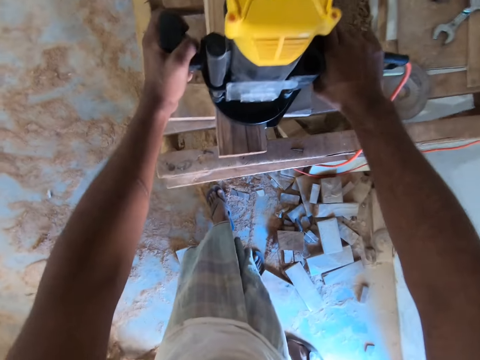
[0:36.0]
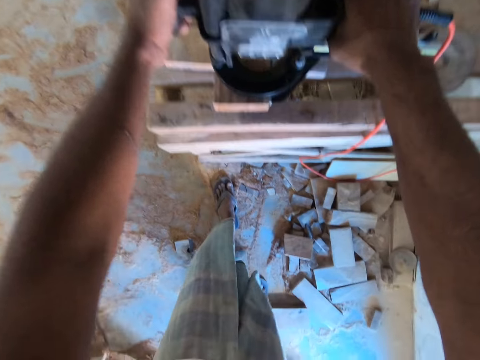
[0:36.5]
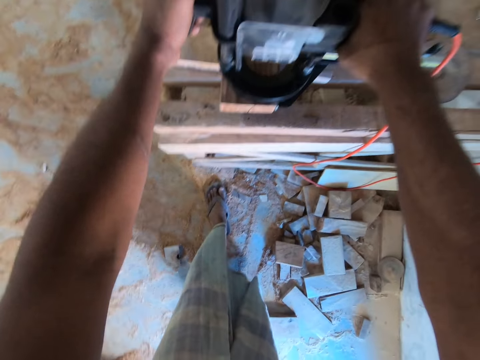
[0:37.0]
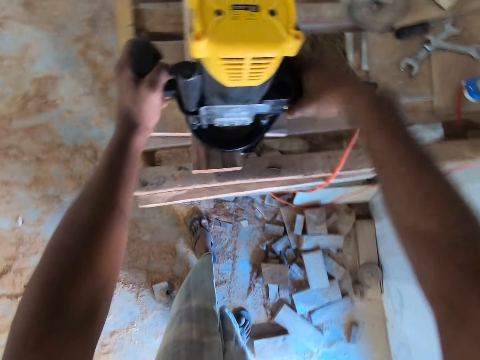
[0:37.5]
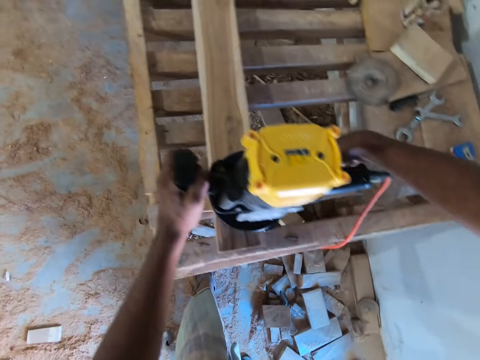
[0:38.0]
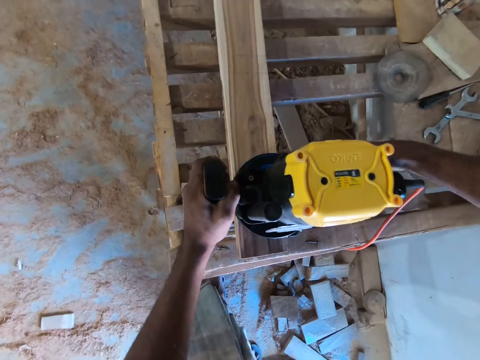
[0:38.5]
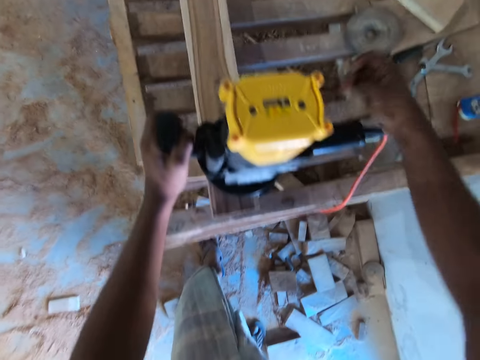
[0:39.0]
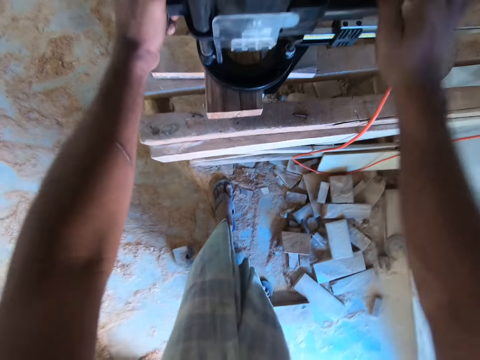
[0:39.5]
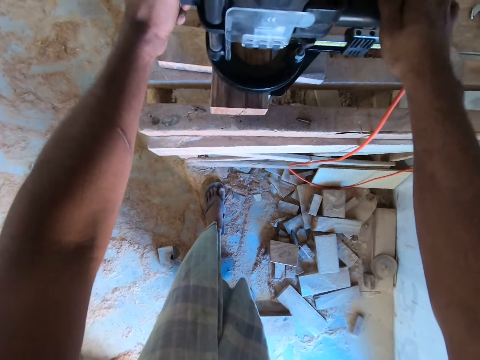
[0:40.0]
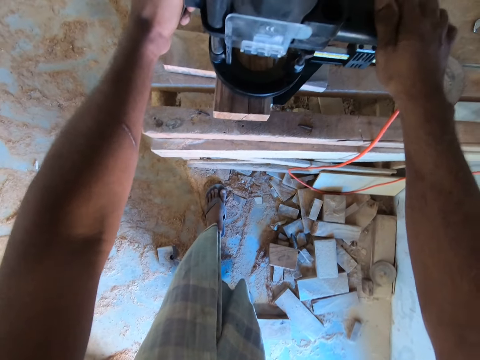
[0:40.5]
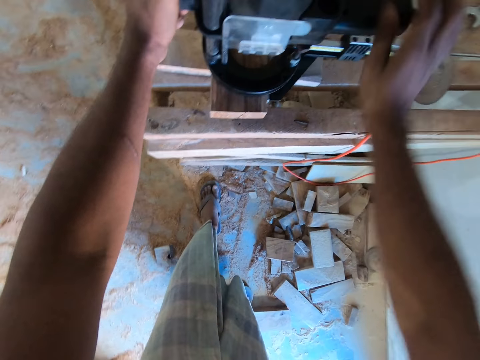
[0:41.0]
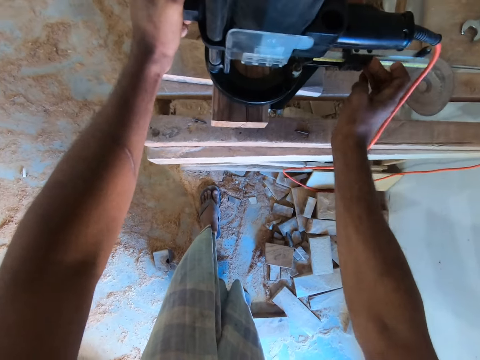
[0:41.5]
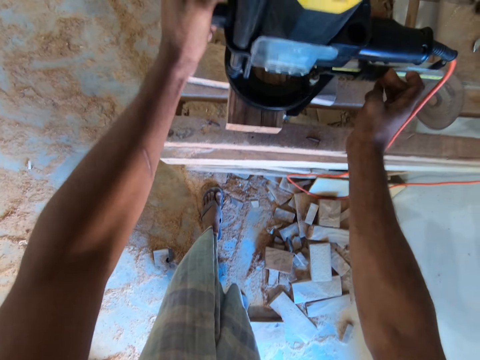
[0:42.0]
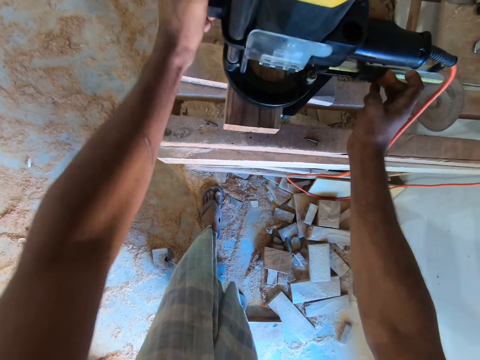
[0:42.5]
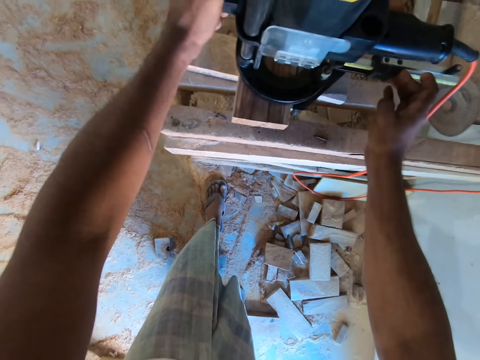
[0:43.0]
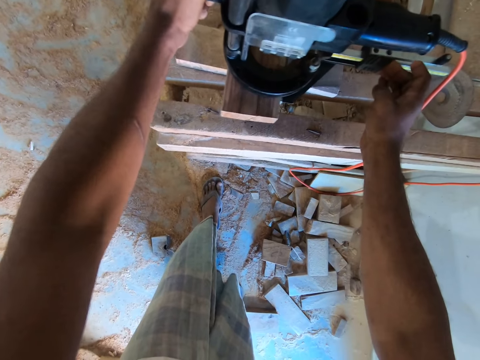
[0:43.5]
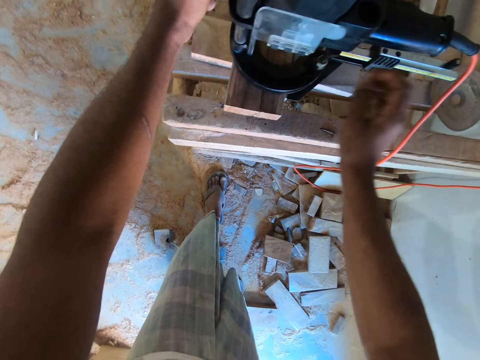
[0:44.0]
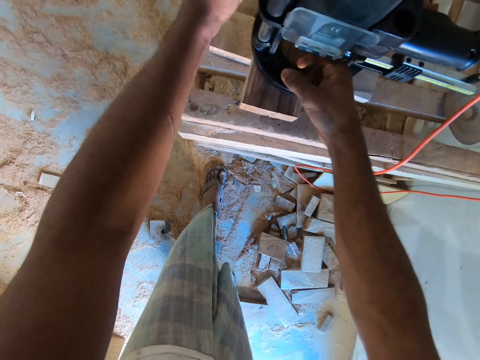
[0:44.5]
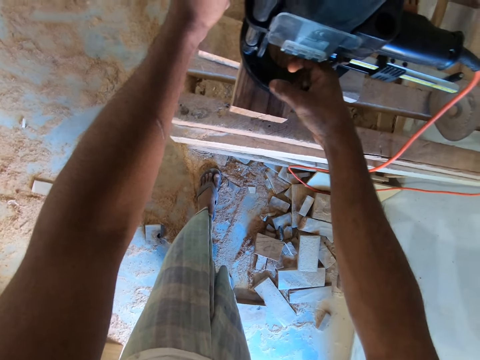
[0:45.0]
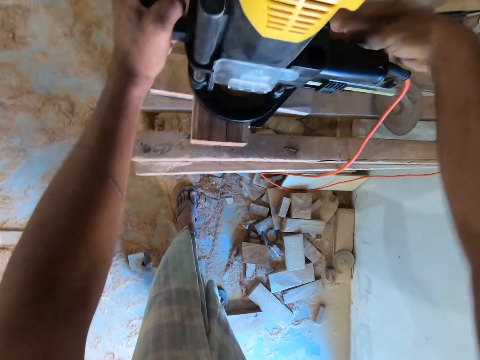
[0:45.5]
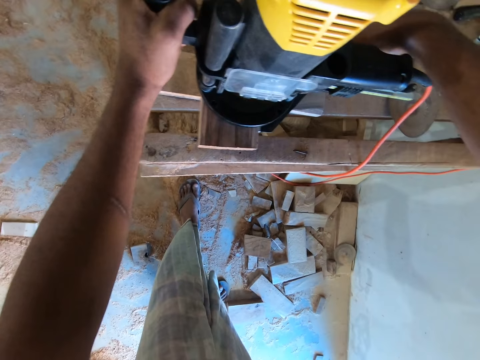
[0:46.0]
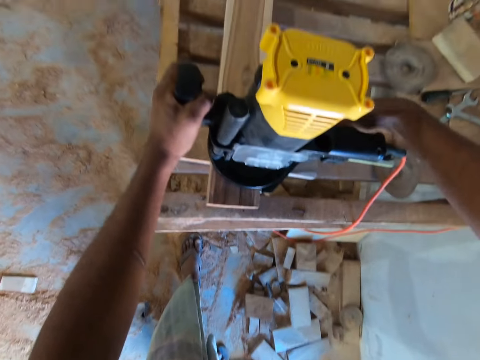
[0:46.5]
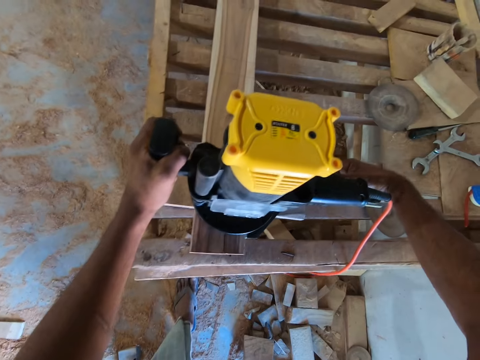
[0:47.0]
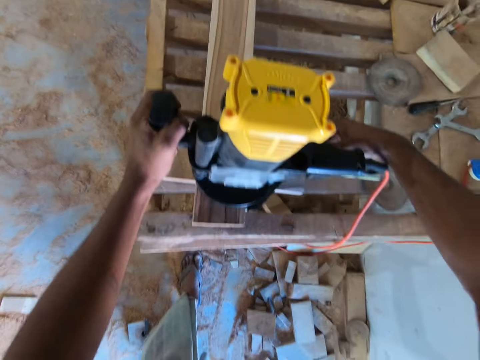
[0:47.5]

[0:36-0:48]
The camera wearer is cleaning a wood using a sander machine. He adjusts the wood cutter on the wood on the wooden table with both hands. He examines the wood cutter on the wood on the wooden table with his right hand.

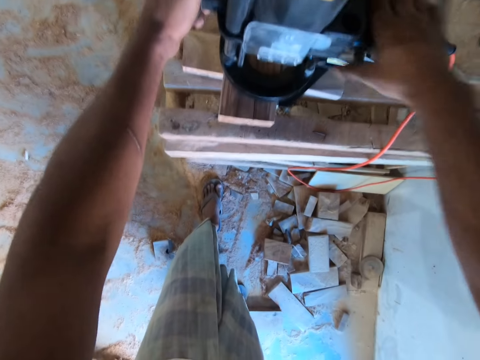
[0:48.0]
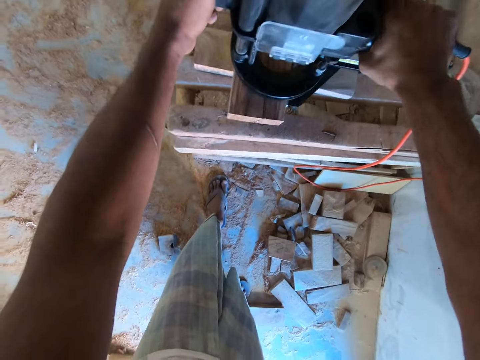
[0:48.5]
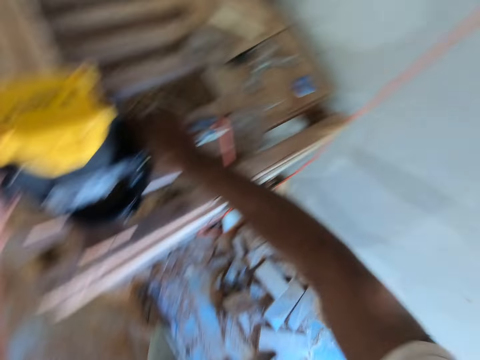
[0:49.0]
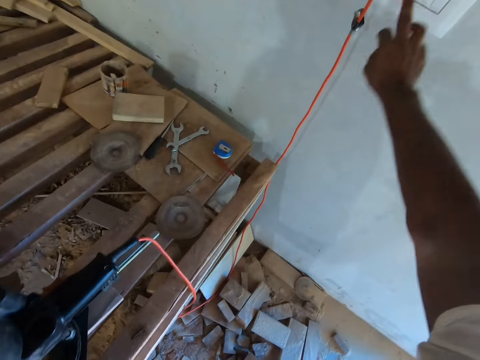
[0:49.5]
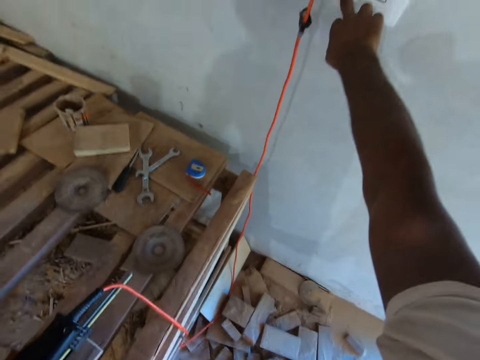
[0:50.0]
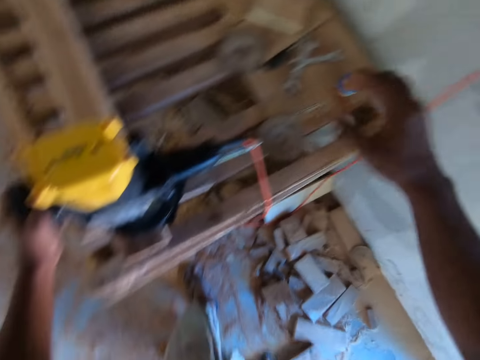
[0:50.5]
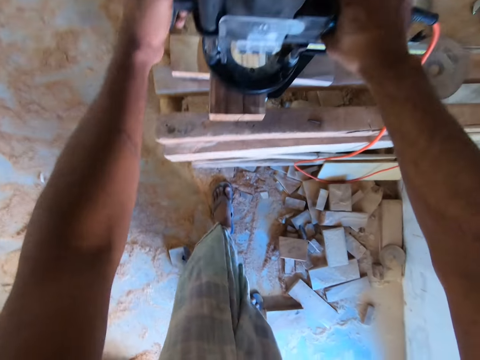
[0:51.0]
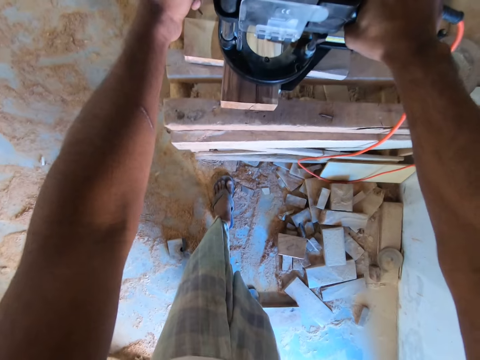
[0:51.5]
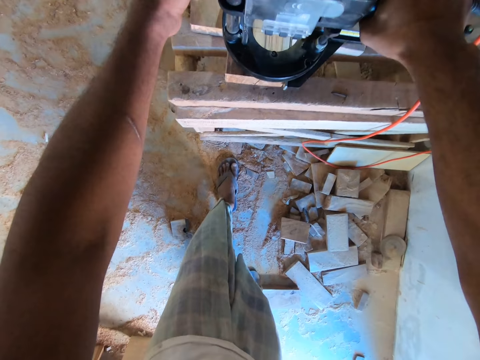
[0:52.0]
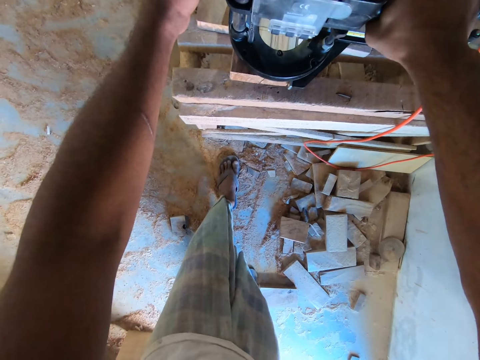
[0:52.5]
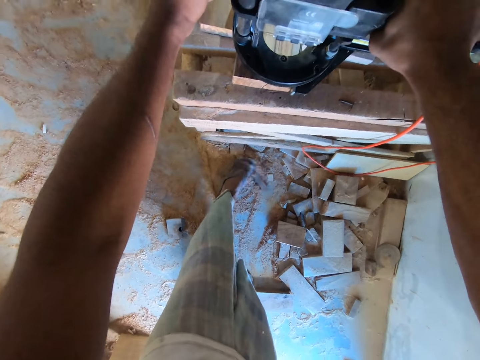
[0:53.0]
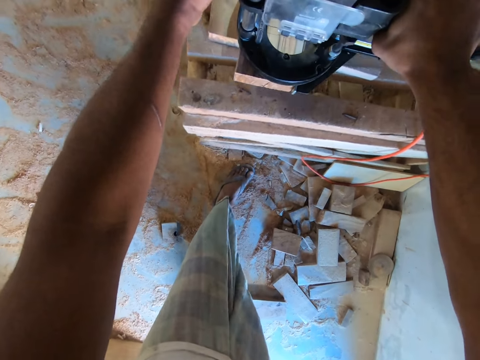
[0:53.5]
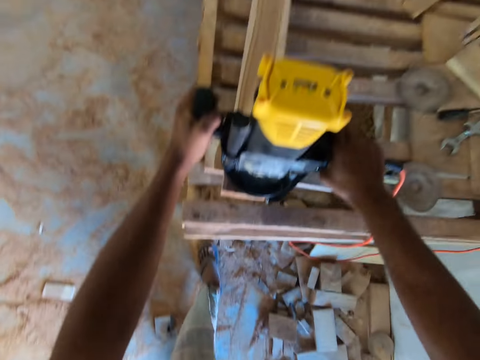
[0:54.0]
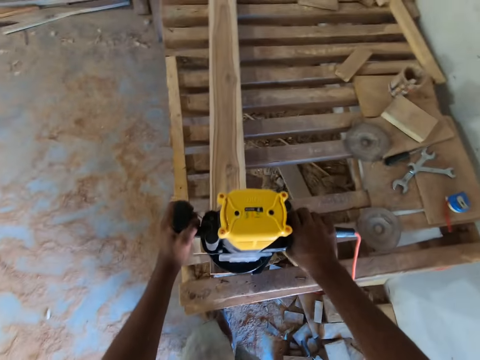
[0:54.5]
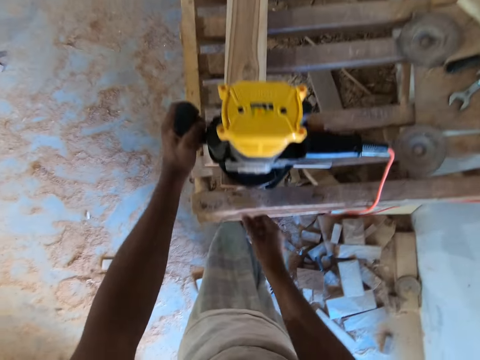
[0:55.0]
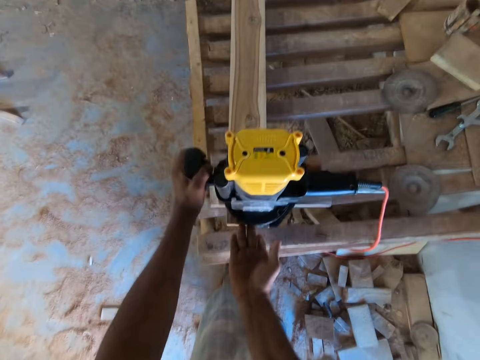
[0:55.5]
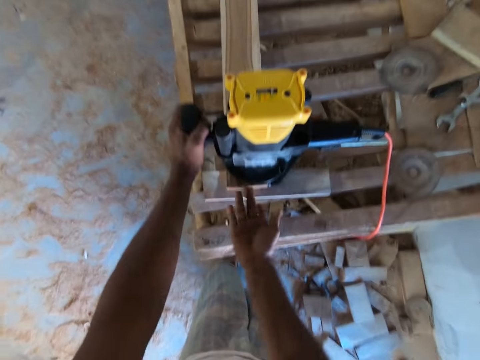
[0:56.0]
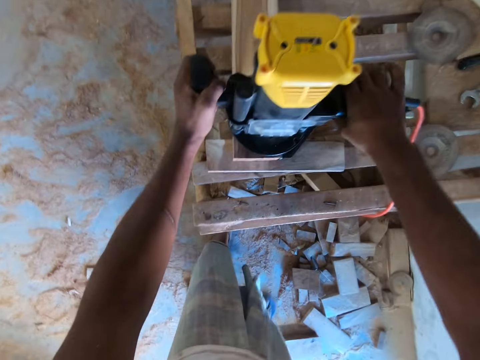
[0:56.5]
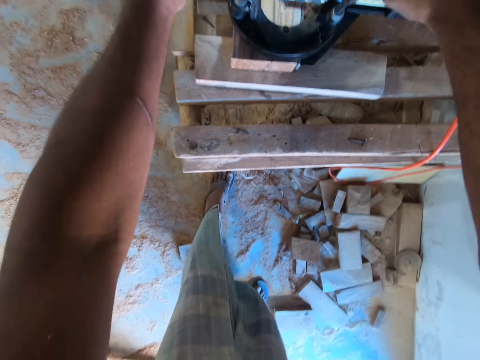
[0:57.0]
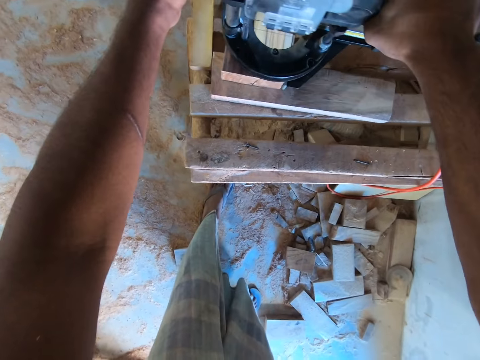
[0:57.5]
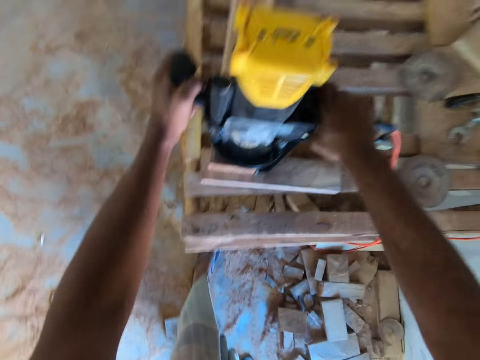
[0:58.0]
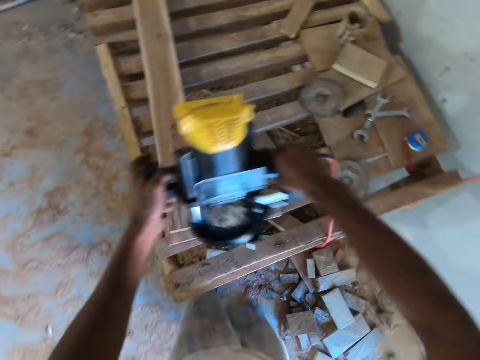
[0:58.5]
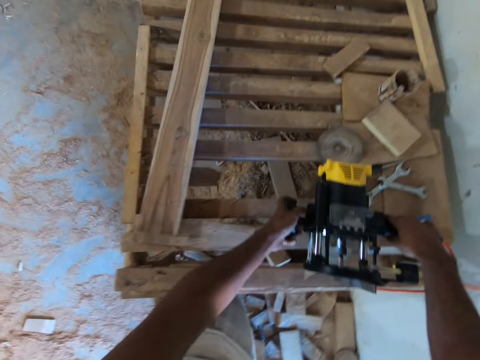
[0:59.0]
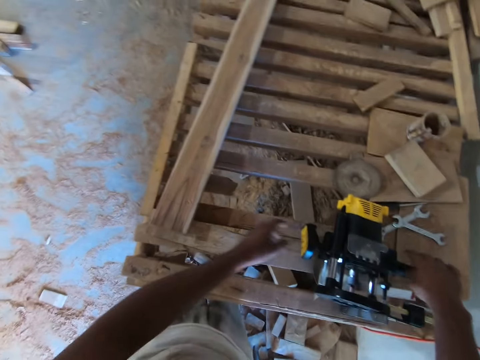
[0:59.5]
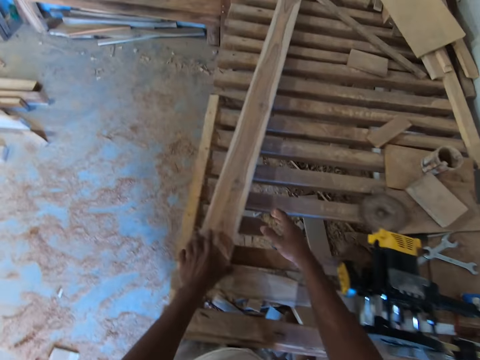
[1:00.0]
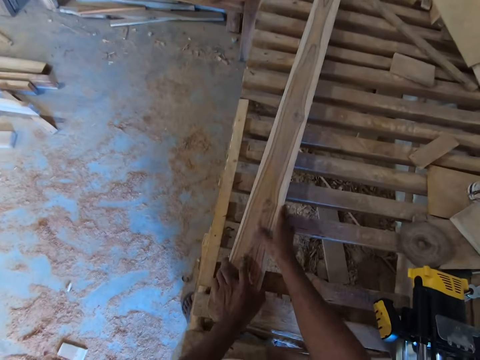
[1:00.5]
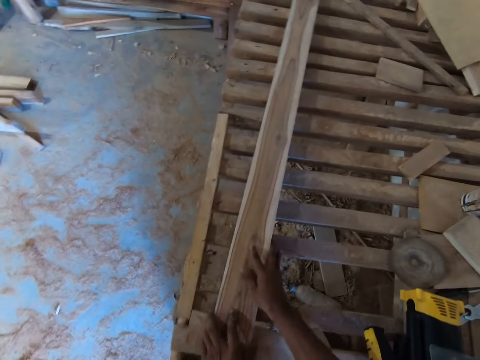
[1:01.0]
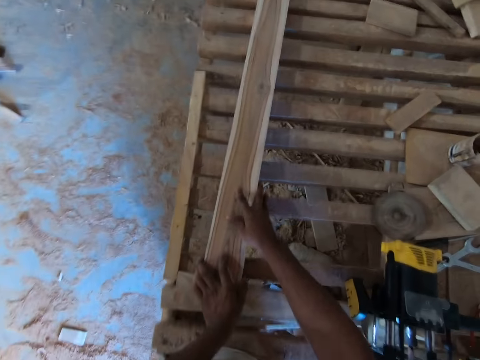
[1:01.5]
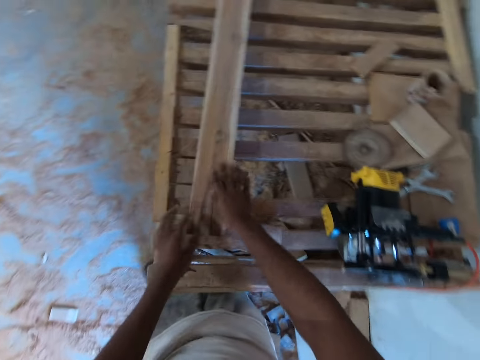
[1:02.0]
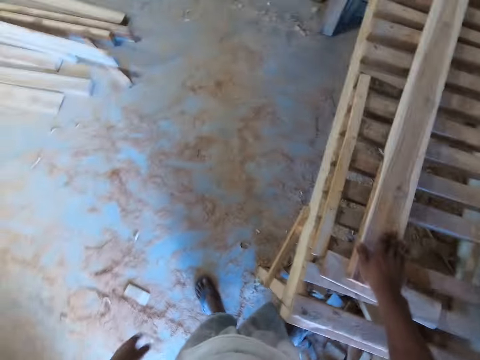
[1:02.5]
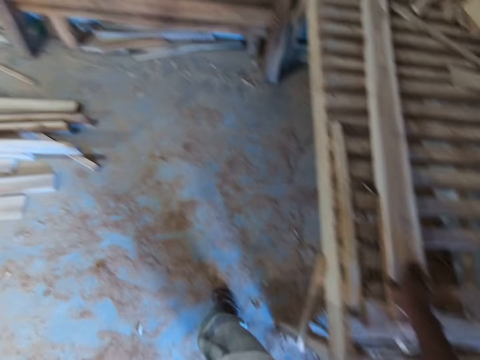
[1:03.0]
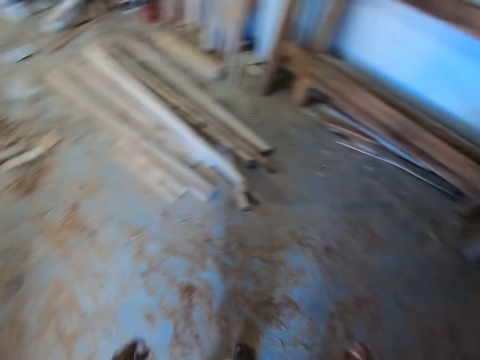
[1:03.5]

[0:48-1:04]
The camera wearer operates a switch on a wall with his right hand. He holds the wood cutter on the wood on the wooden table with both hands. He drills the wood on the wooden table with the wood cutter in both hands. He adjusts the wood on the wooden table with his right hand. He holds the wood cutter on the wood on the wooden table with both hands. He drills the wood on the wooden table with the wood cutter in both hands. He picks up the wood cutter on the wood on the wooden table with both hands. He drops the wood cutter on the wooden table with both hands. He touches the wood on the wooden table with his left hand. He adjusts the wood on the wooden table with both hands. He holds the wood.
